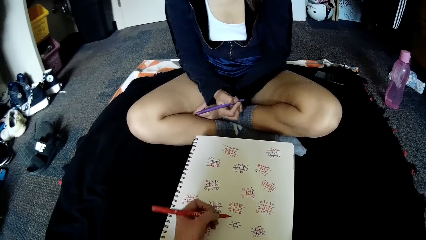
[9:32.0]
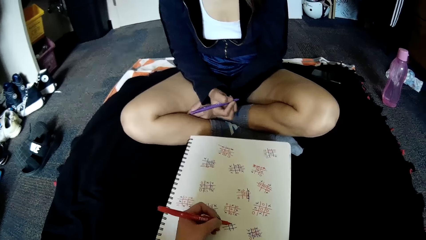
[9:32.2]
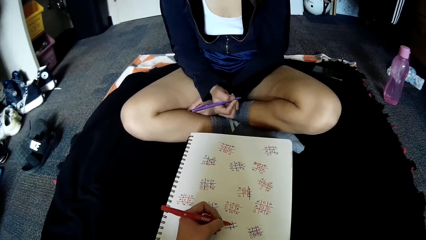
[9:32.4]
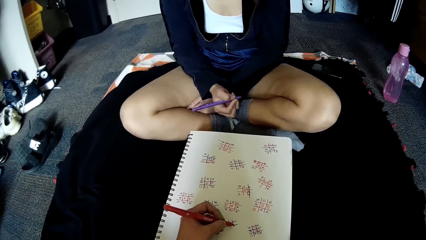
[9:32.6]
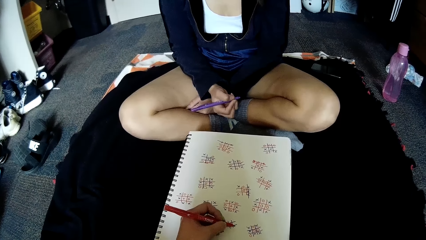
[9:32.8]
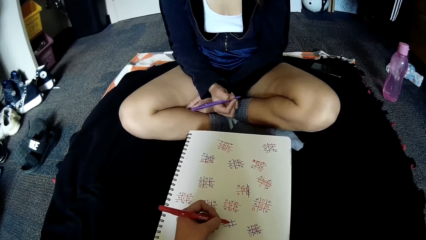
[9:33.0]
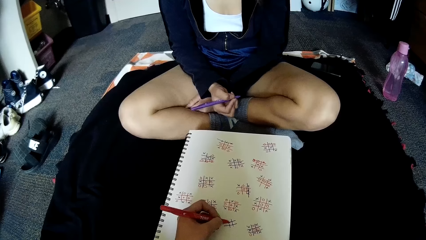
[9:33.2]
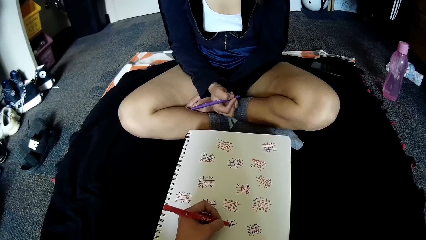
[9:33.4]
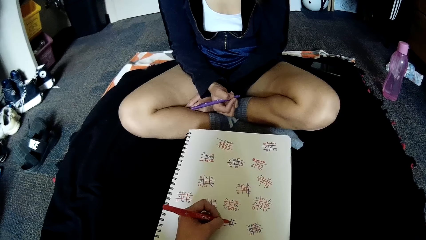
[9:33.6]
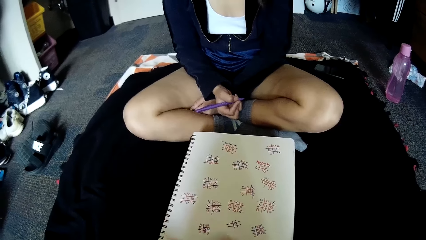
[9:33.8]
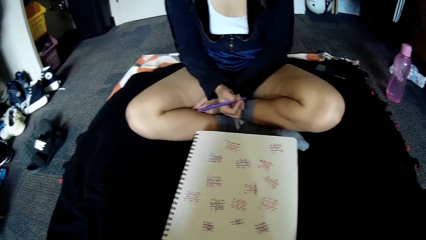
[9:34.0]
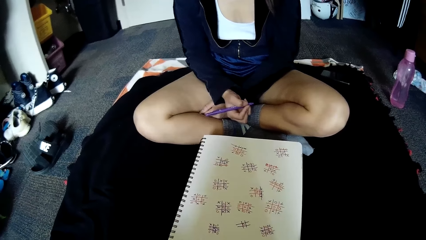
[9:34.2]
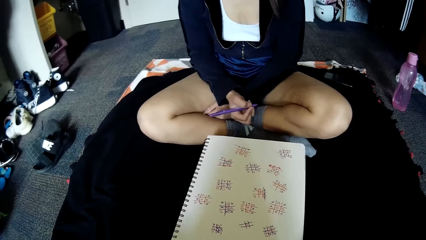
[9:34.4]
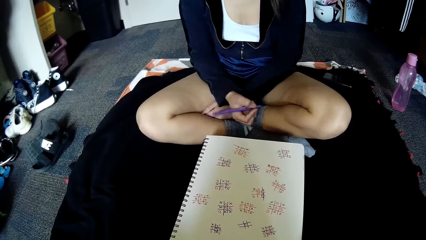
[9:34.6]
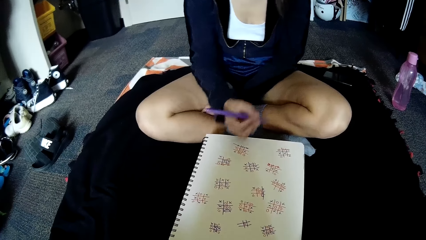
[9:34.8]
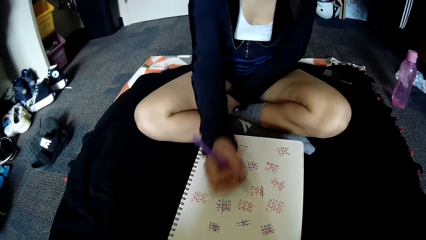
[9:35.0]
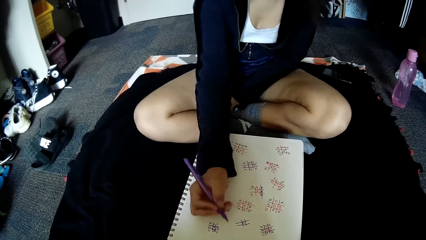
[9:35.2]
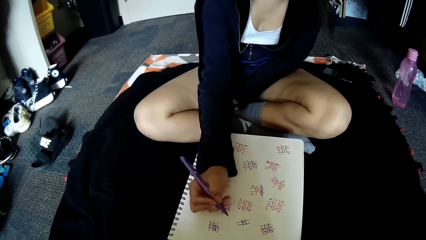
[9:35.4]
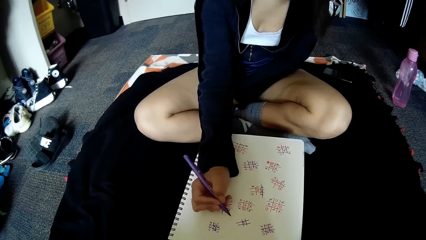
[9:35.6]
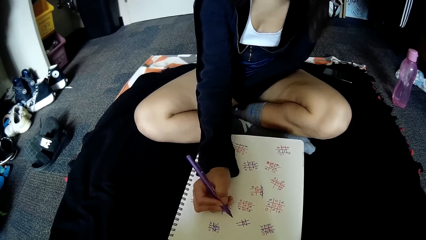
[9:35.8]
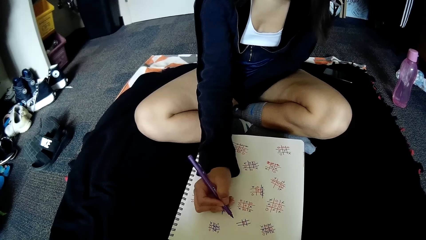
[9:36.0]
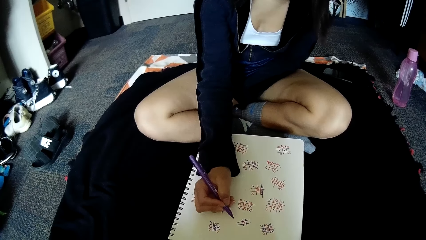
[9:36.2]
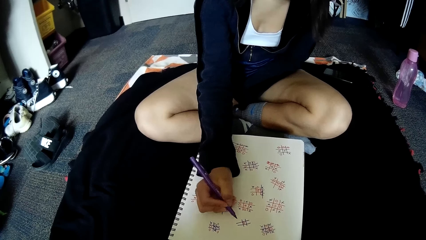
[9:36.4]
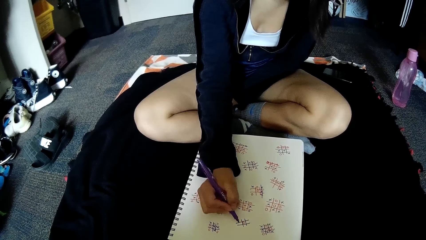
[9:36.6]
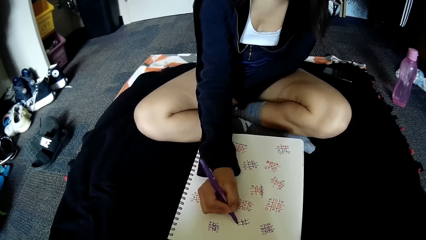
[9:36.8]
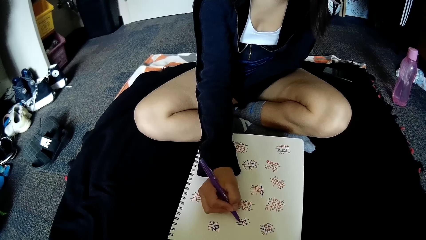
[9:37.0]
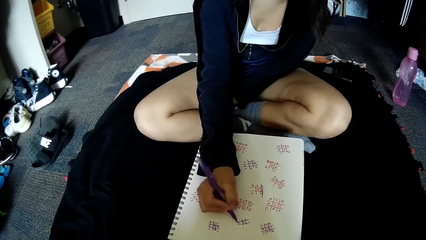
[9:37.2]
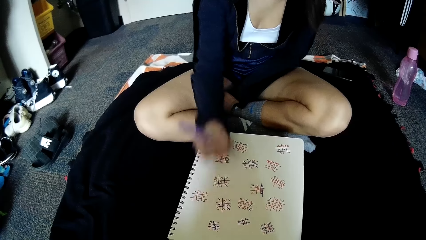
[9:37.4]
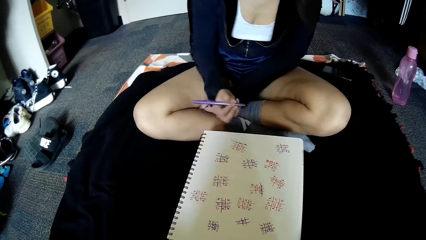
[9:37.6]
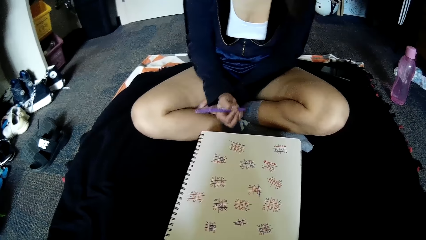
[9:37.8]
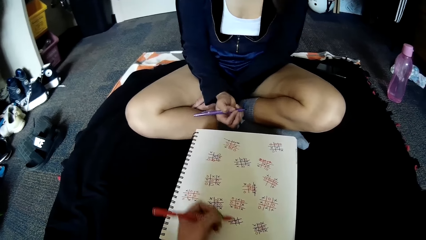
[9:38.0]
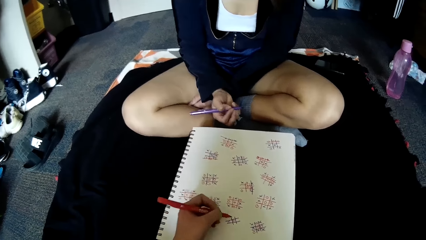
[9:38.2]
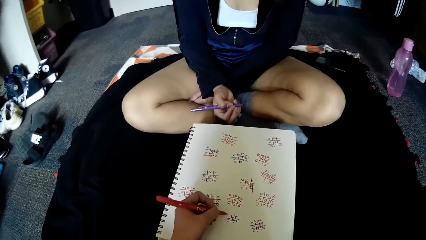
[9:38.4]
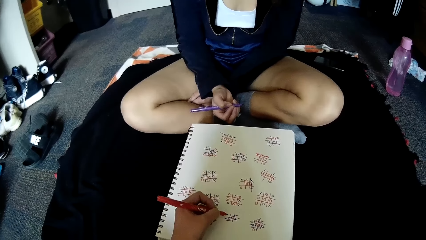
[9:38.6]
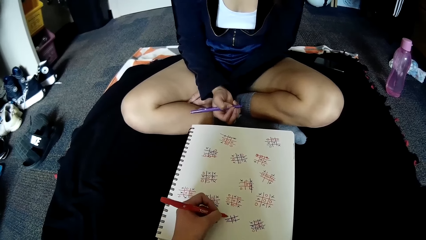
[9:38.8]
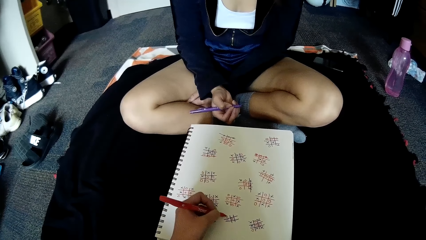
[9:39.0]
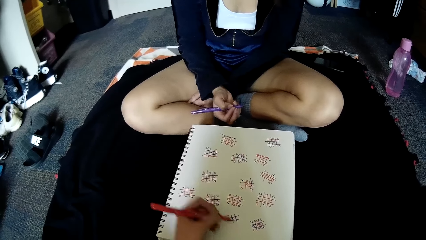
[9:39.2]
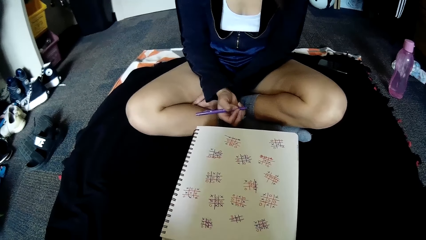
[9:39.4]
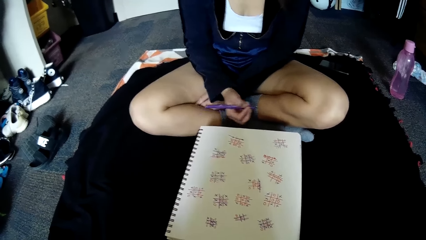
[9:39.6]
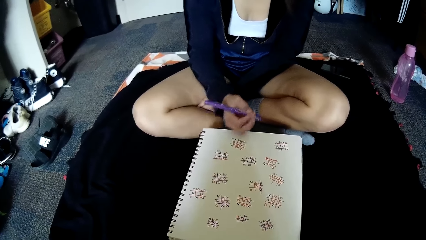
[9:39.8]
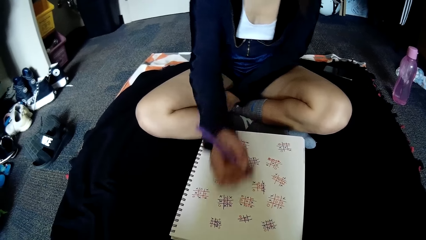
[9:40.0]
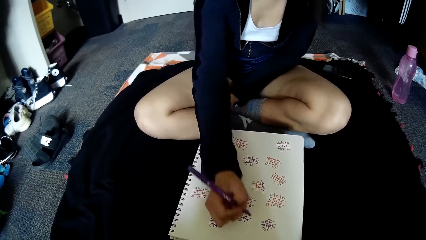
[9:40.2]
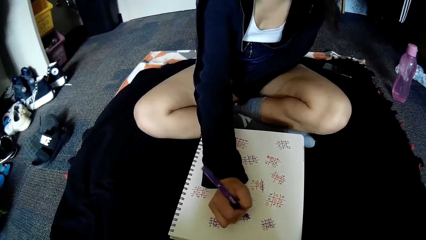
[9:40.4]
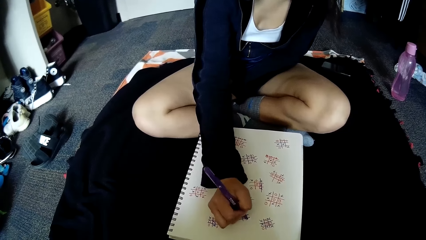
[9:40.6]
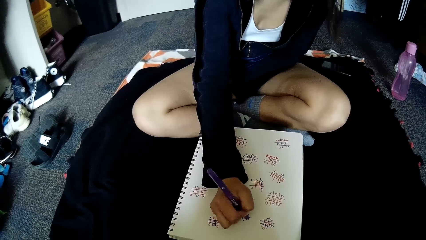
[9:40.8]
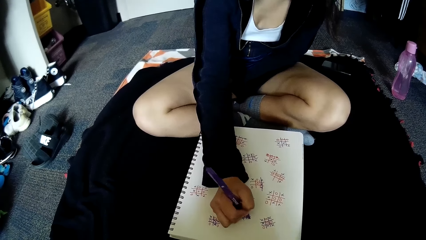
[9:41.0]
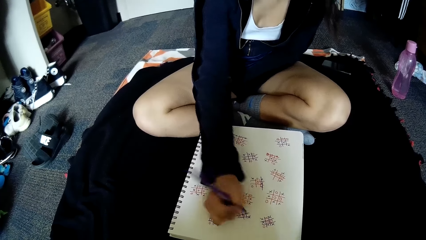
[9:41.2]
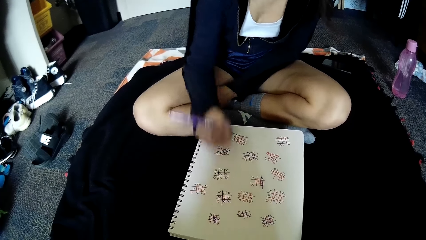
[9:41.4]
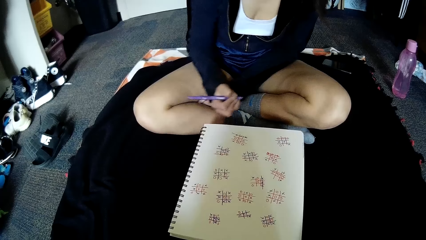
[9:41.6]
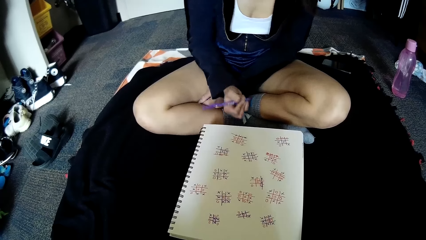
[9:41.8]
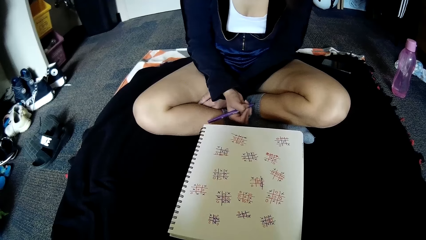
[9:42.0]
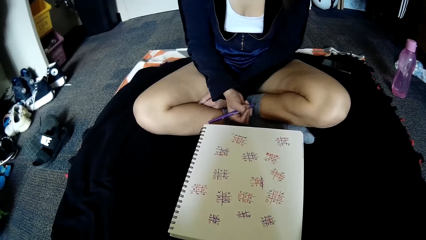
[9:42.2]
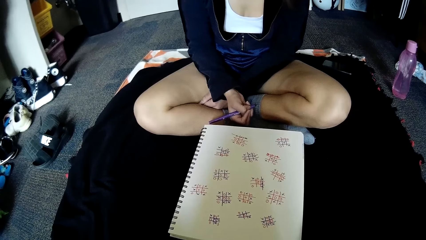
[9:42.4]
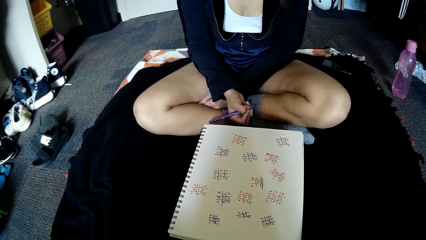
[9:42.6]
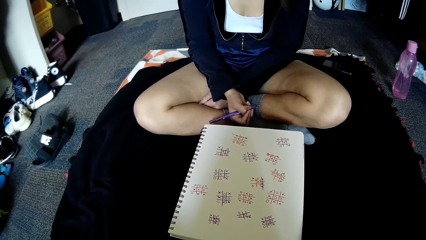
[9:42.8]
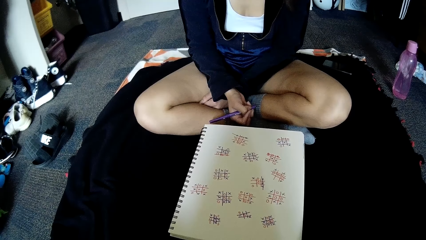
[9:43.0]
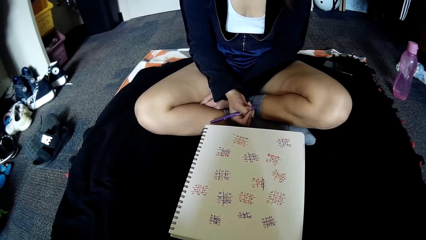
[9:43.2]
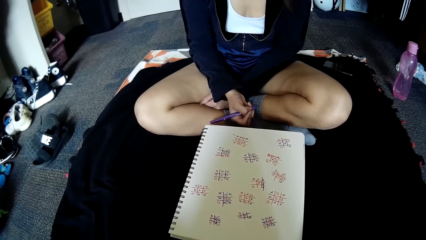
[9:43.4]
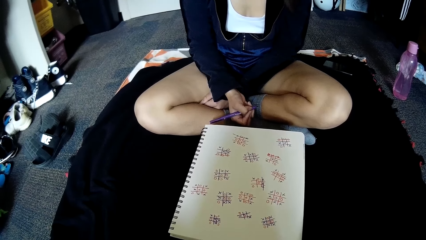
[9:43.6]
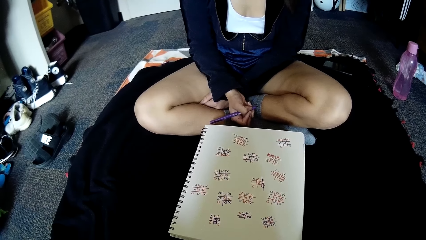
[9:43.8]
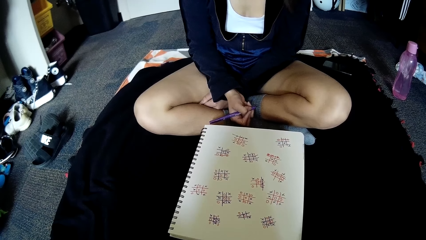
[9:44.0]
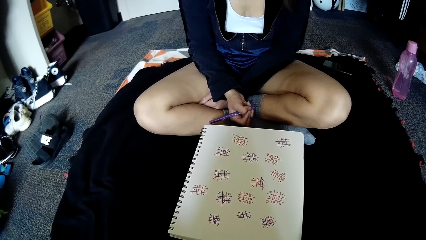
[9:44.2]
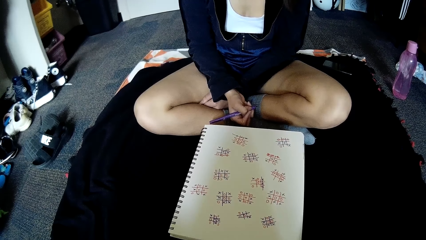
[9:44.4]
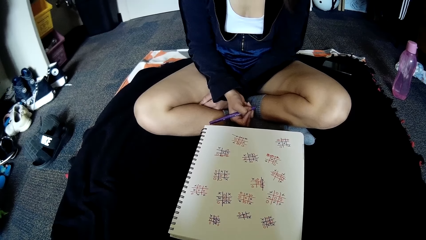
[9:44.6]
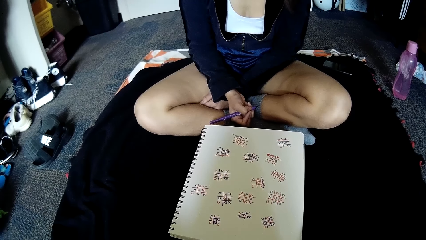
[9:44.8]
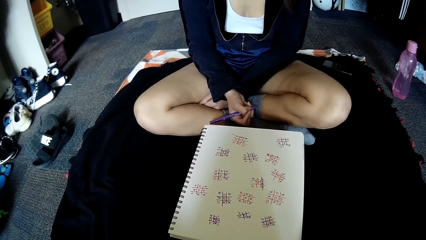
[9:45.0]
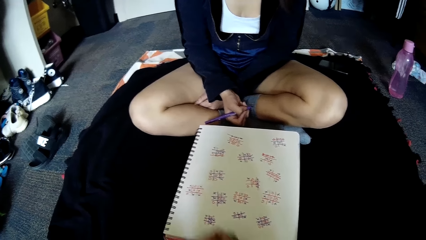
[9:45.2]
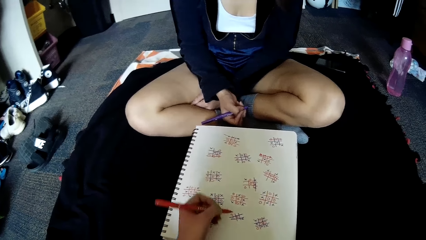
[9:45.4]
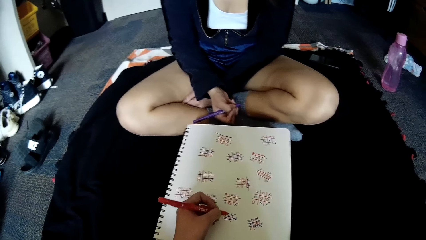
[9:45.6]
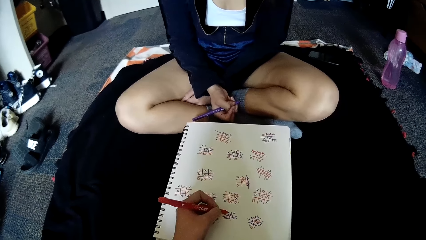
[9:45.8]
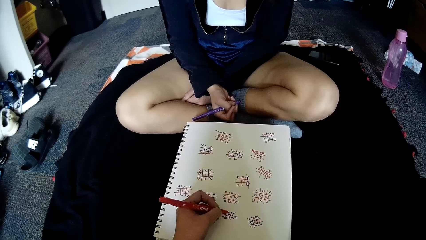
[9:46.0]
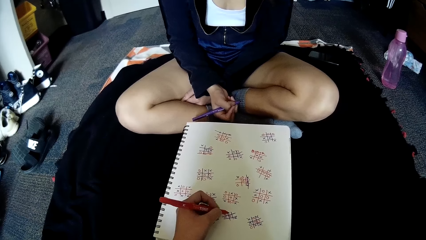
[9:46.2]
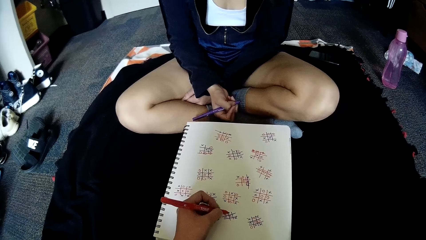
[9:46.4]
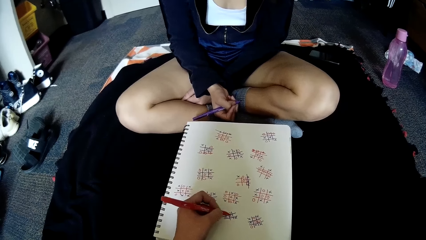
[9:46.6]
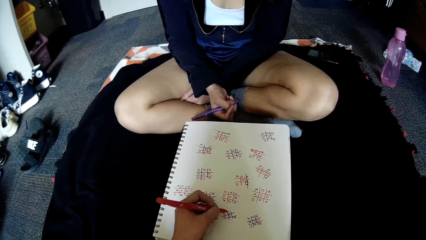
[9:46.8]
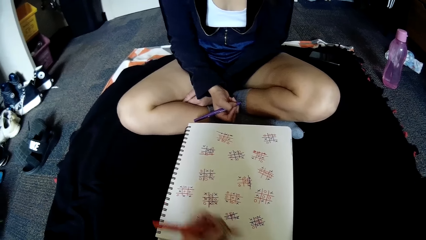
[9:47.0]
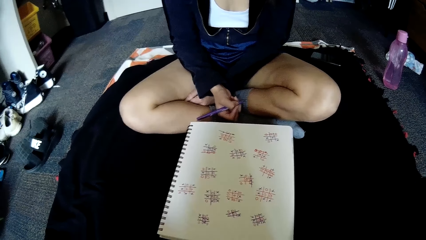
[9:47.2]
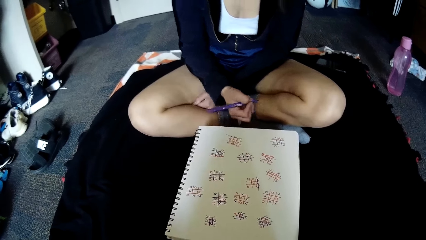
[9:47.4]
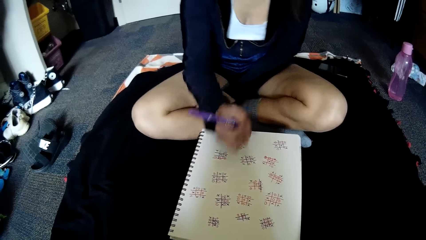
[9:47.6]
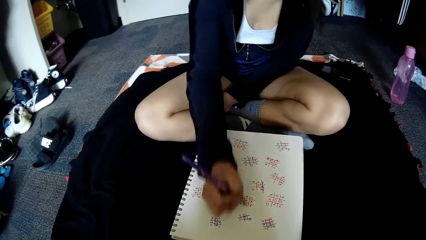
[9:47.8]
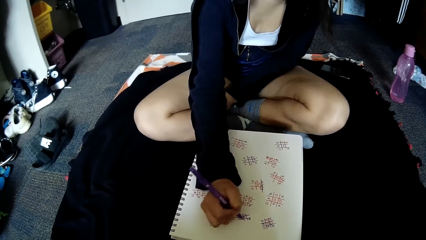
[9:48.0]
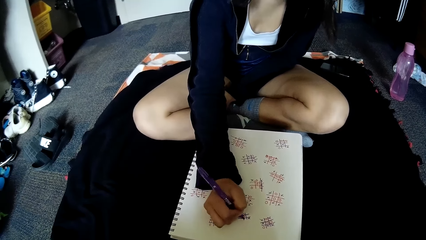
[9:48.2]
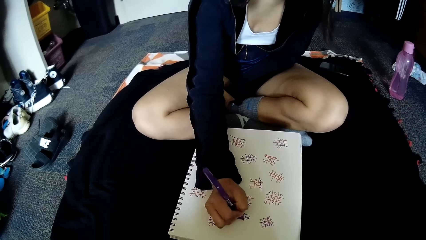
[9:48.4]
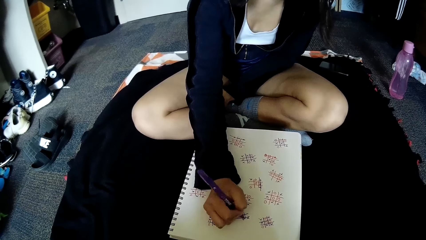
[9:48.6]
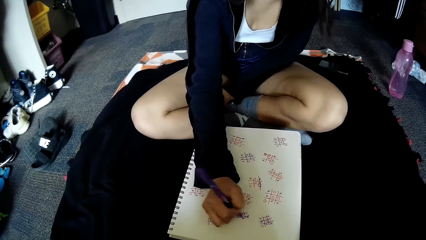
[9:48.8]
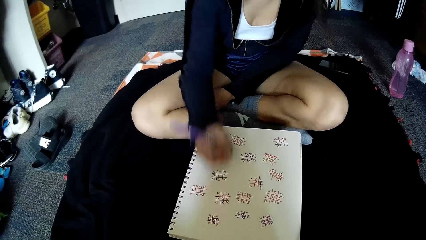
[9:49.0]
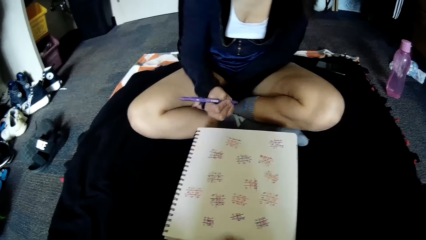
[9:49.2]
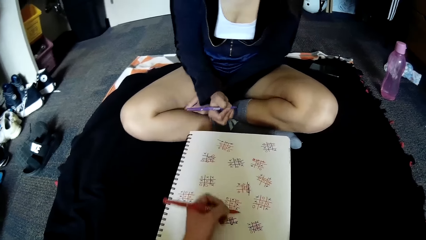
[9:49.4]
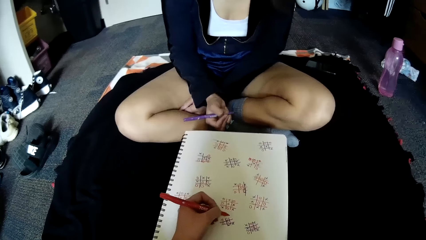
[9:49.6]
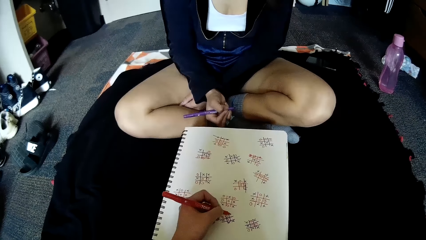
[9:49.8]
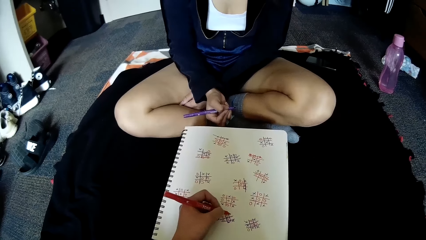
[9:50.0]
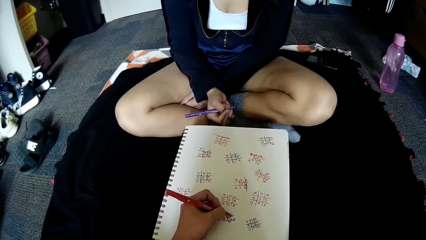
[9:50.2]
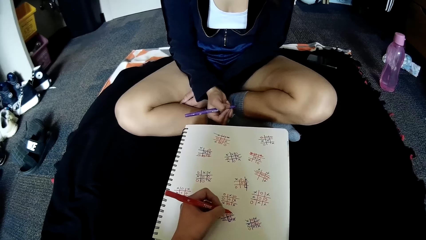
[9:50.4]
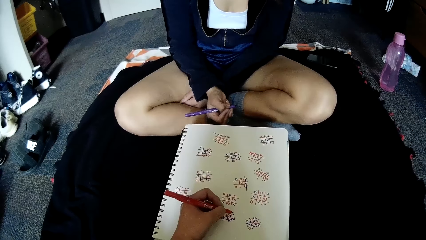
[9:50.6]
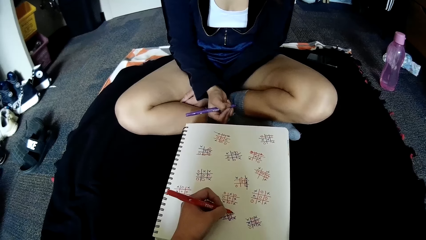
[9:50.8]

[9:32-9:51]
The camera wearer writes on the book. A woman writes on the book. The camera wearer writes on the book. The woman writes on the wall. The camera wearer writes on the book. The woman writes on the book.
